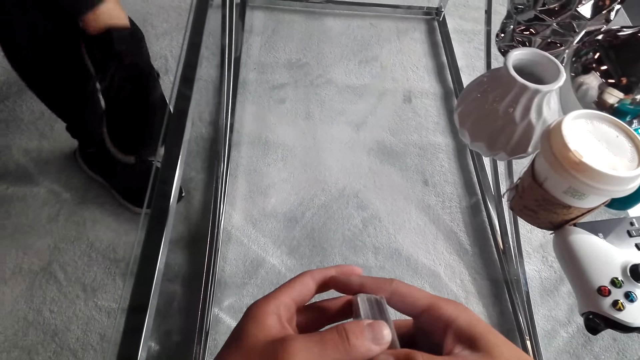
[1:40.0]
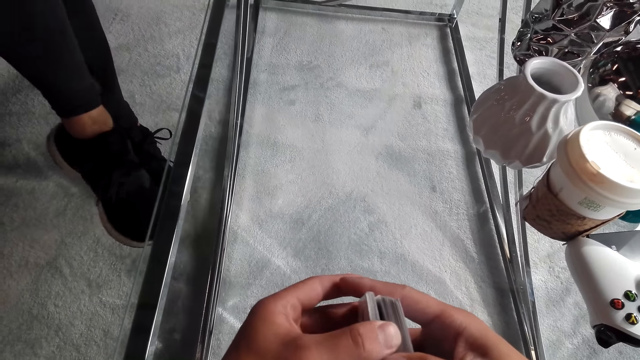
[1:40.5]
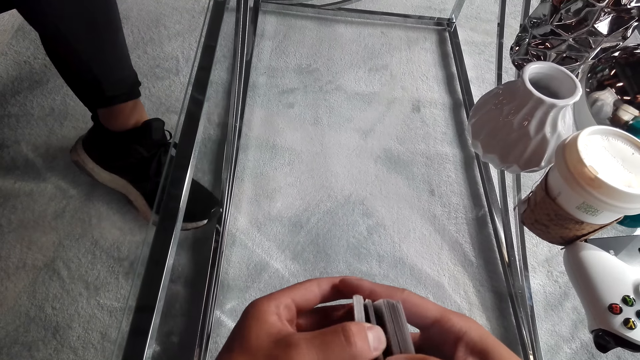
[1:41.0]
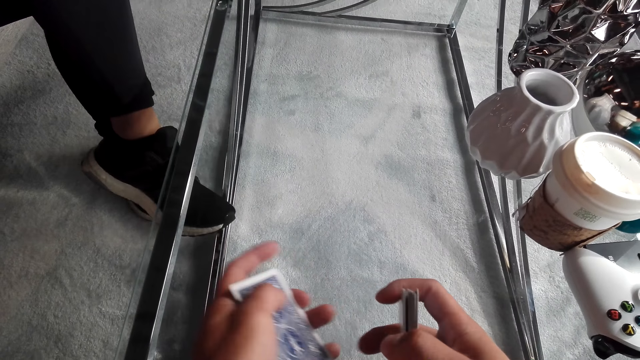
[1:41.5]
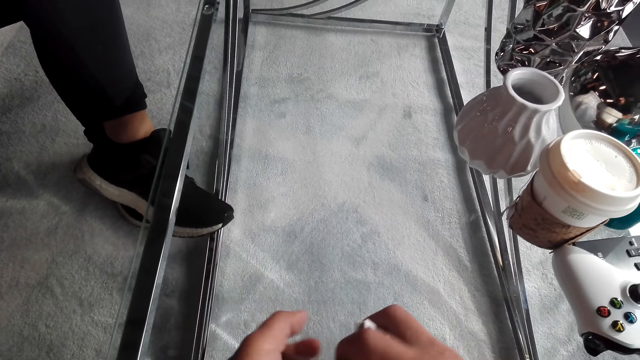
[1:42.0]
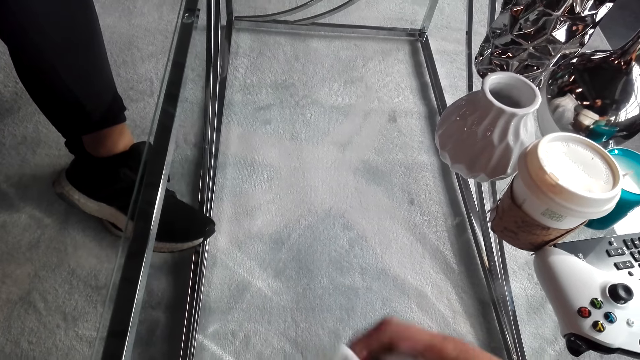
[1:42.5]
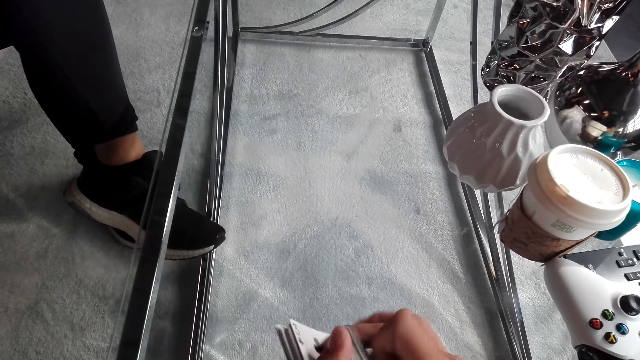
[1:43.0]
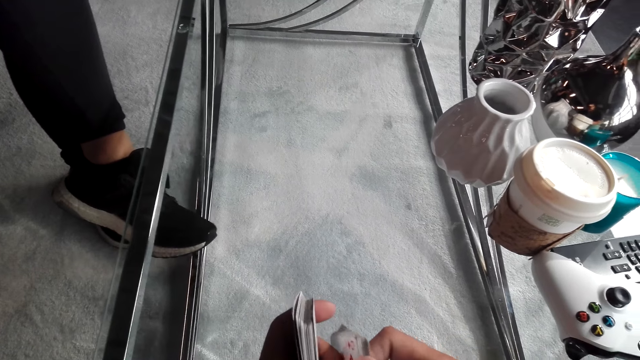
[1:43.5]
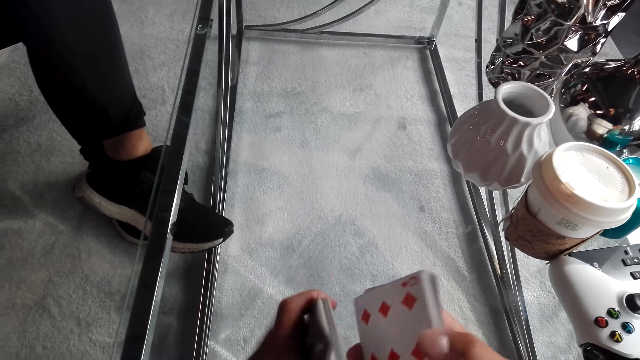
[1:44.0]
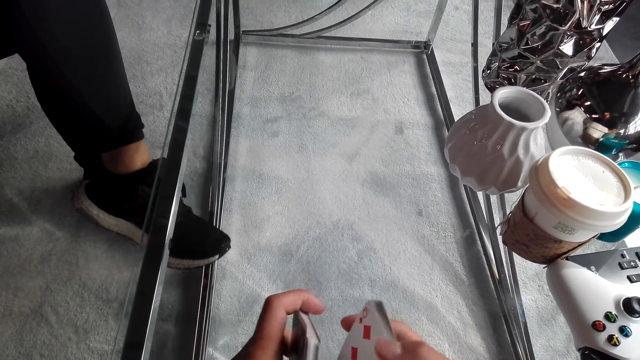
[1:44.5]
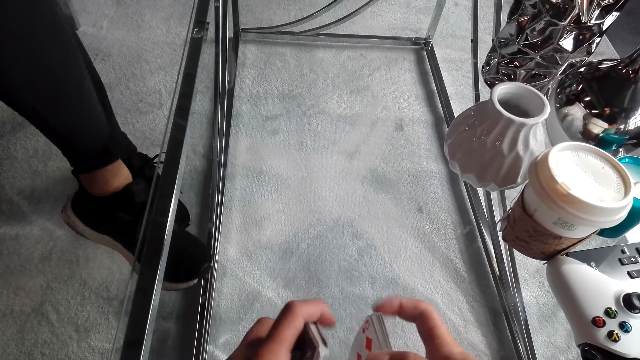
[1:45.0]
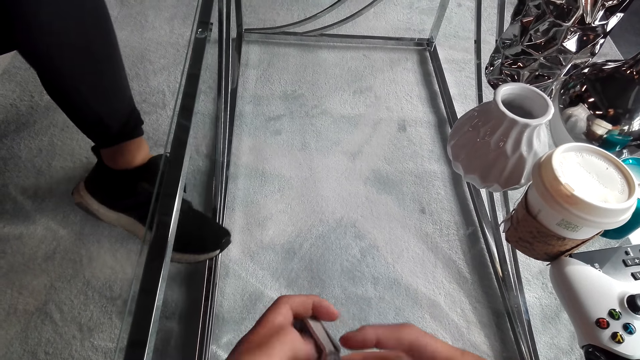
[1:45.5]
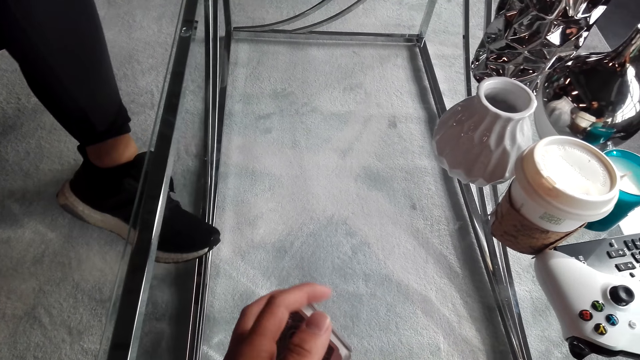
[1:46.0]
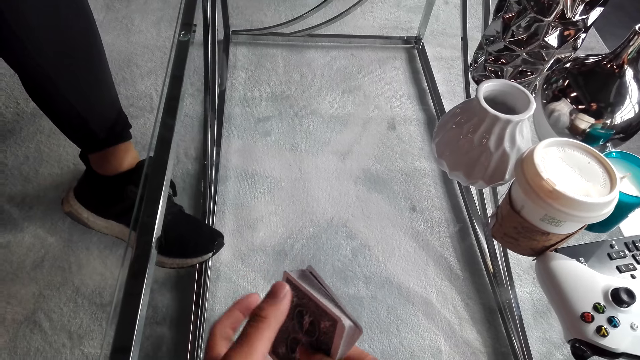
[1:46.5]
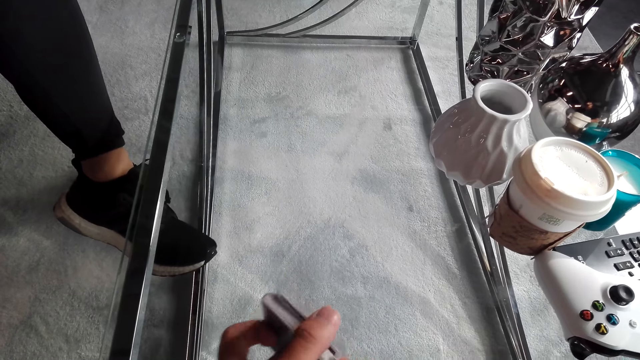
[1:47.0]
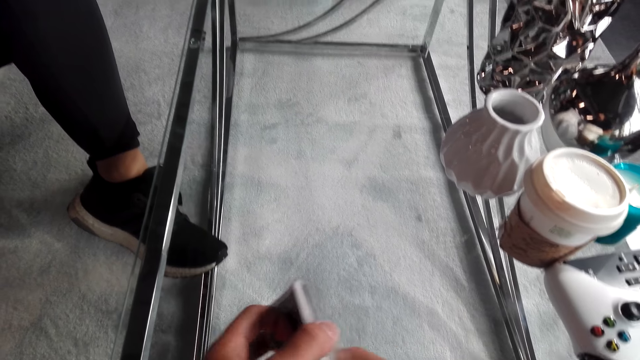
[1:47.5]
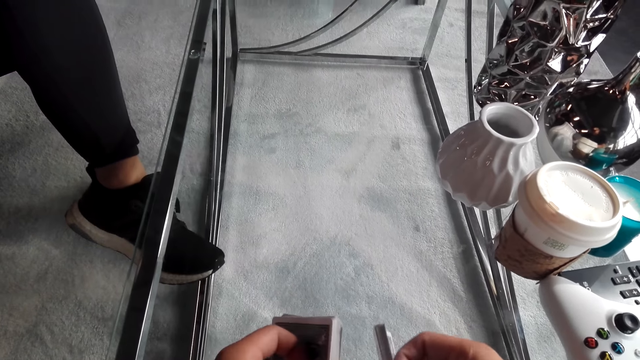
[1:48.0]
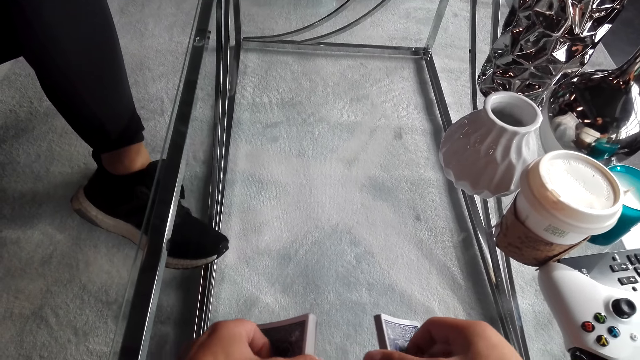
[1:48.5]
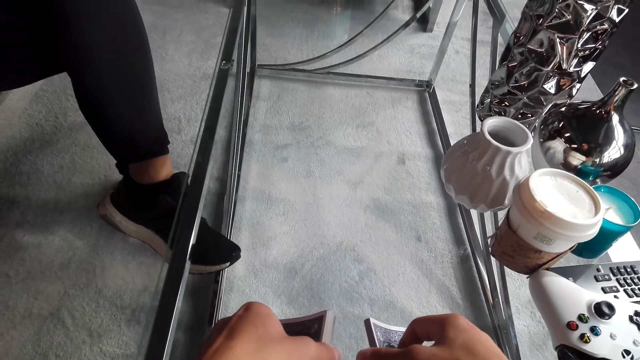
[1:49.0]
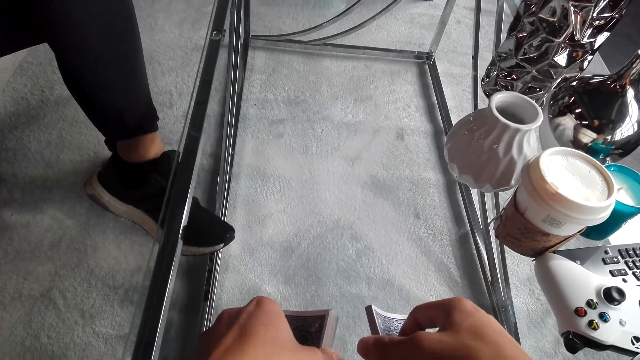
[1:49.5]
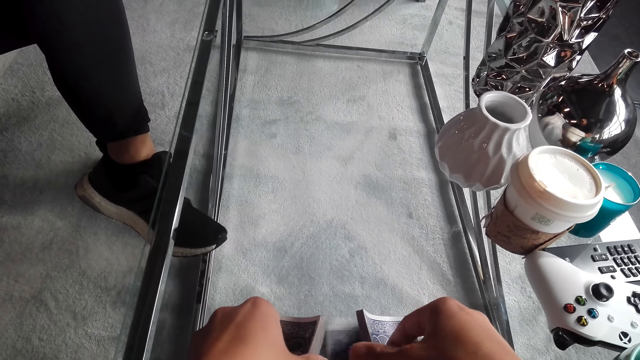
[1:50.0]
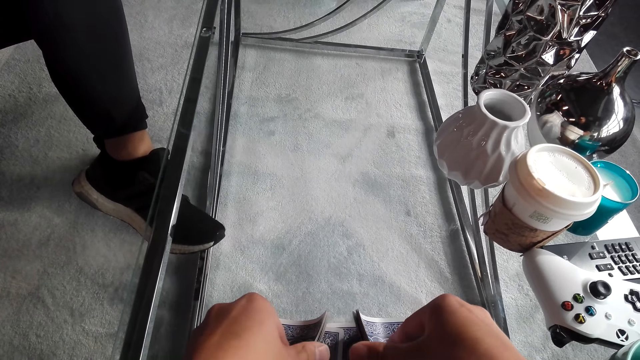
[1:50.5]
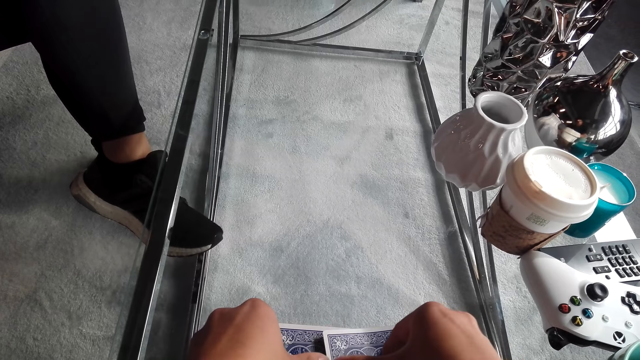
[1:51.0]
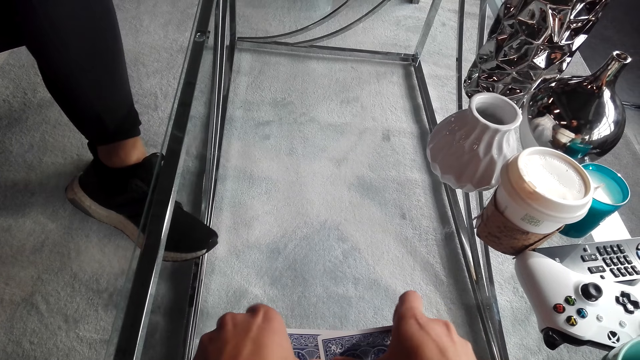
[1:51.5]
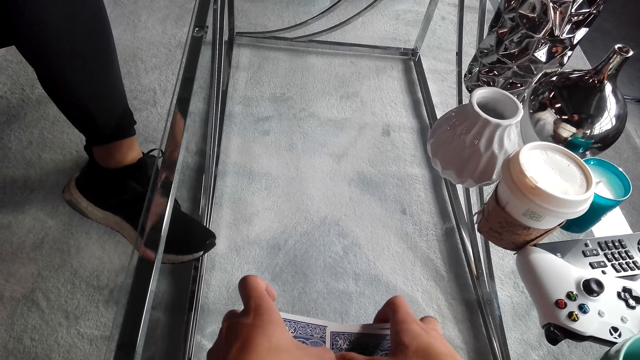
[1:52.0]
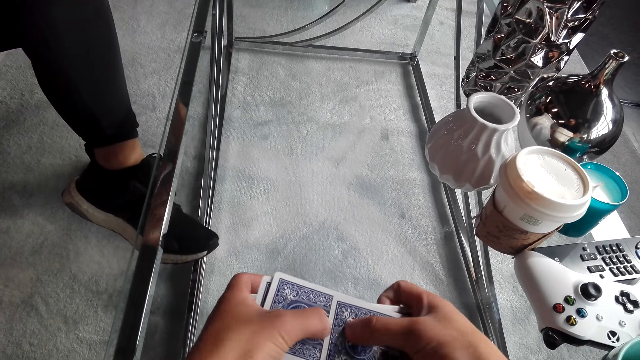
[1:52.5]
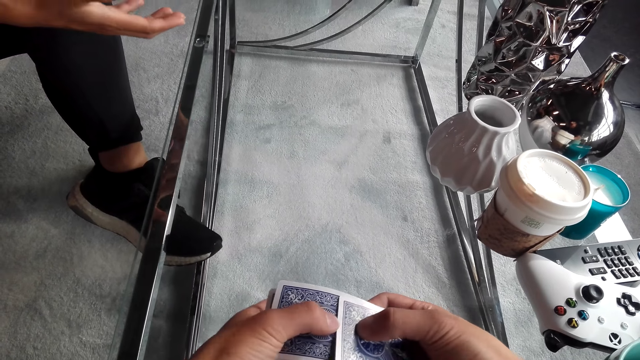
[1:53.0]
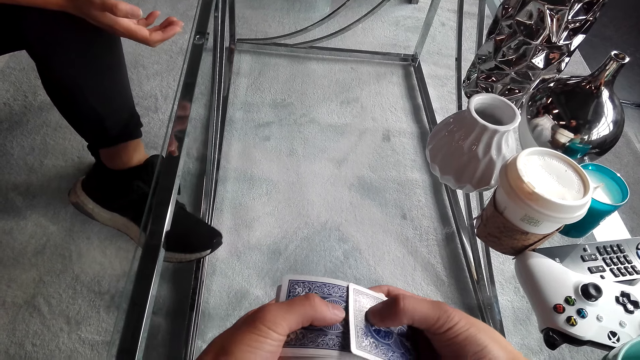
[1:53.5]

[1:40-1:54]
A woman converses with the camera wearer. The camera wearer shuffles the cards. The woman converses with the camera wearer. The camera wearer converses with another woman. The first woman converses with the camera wearer. The camera wearer shuffles the playing cards on the table.

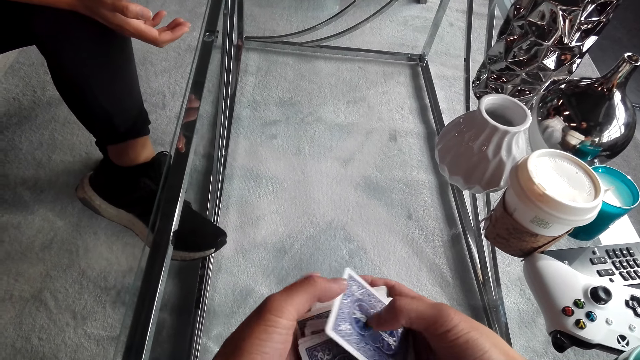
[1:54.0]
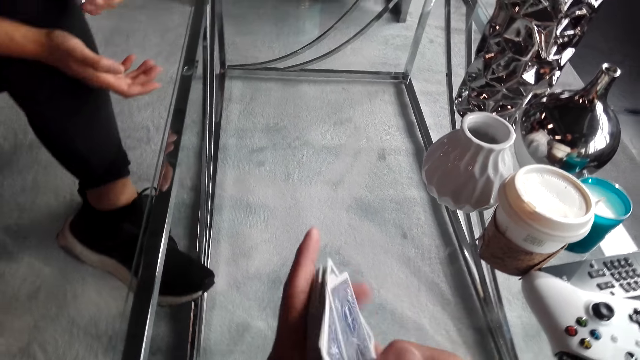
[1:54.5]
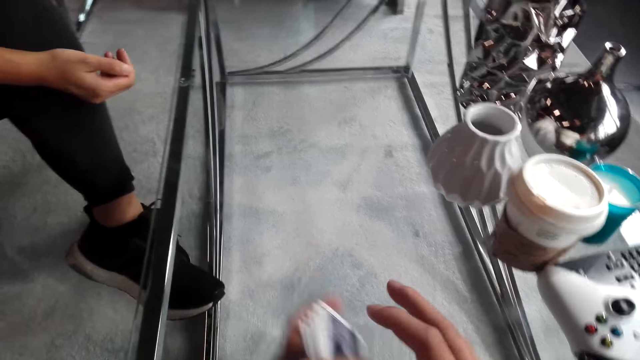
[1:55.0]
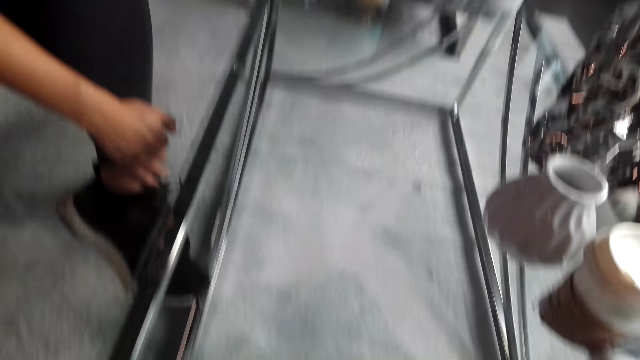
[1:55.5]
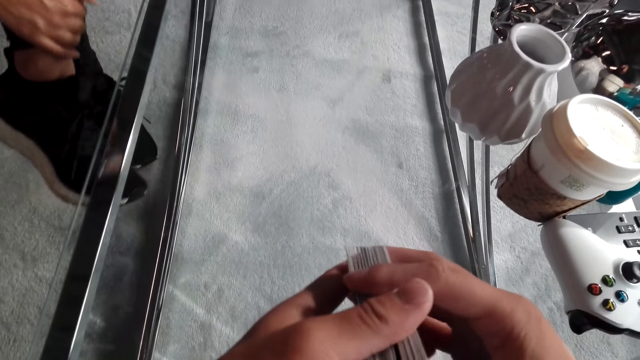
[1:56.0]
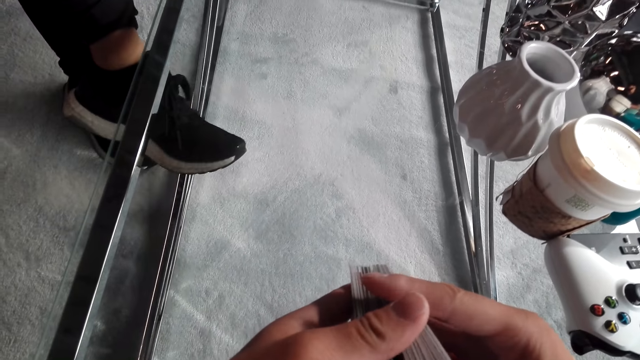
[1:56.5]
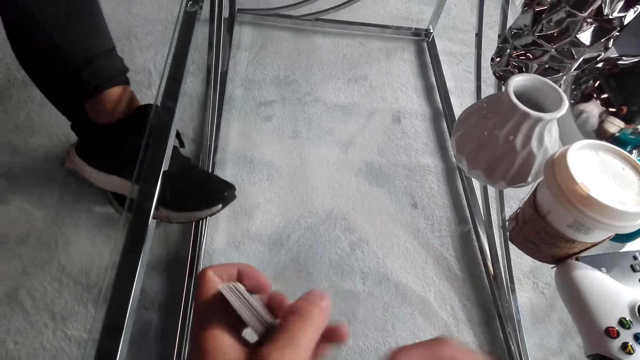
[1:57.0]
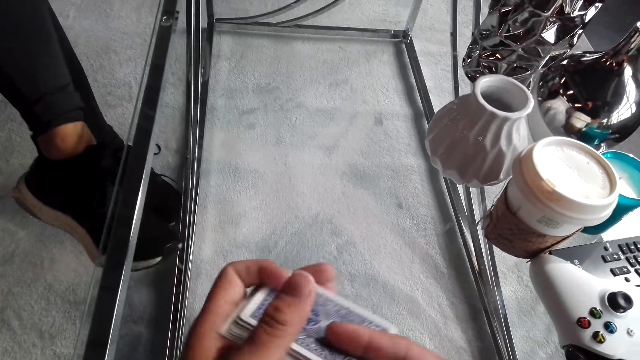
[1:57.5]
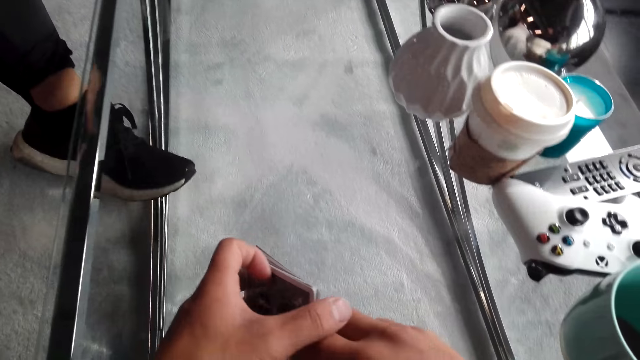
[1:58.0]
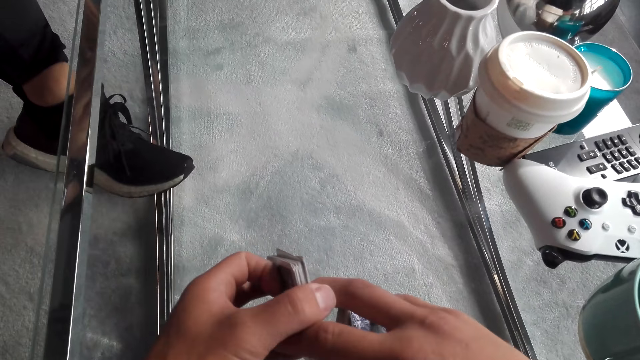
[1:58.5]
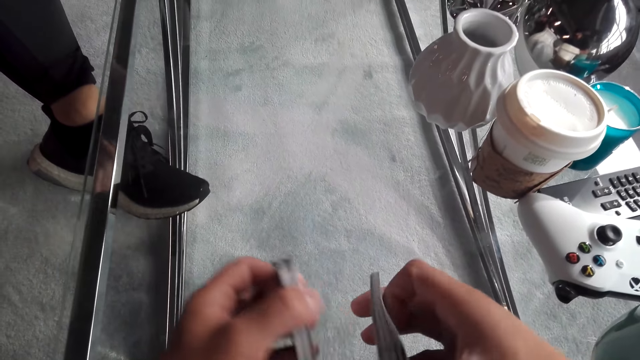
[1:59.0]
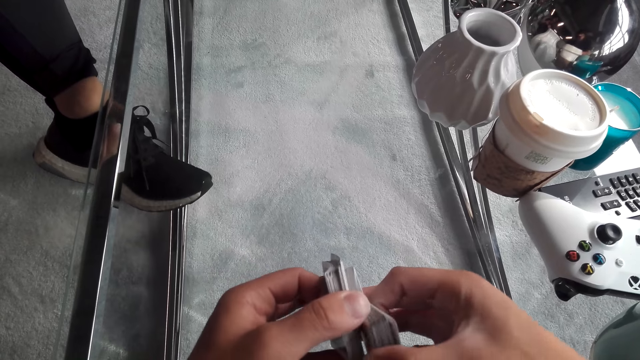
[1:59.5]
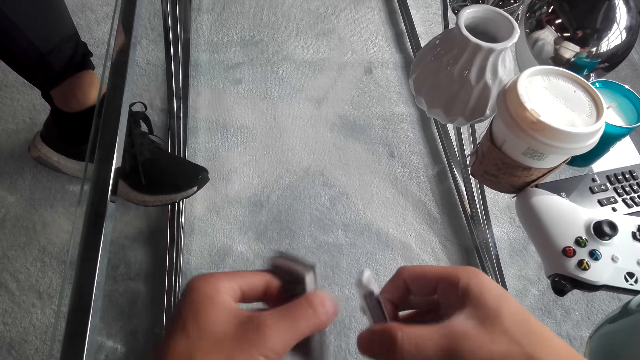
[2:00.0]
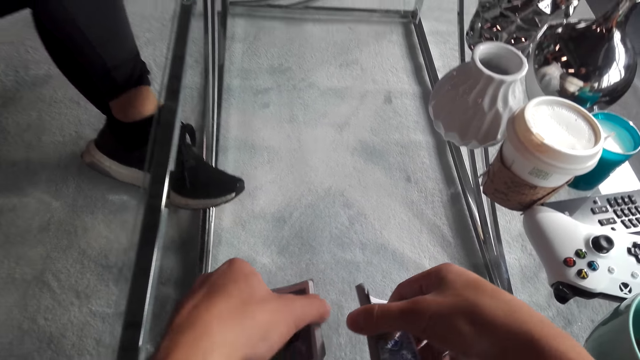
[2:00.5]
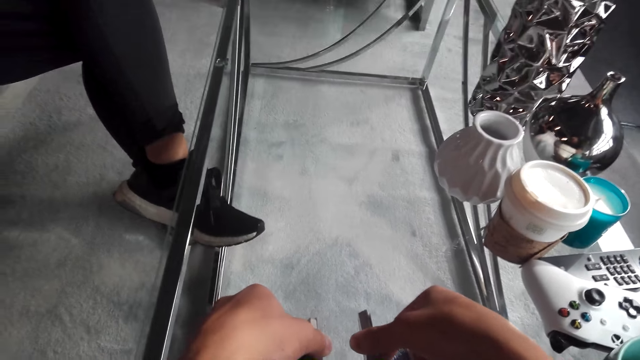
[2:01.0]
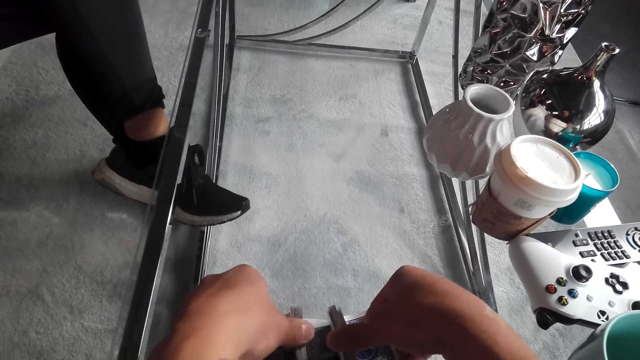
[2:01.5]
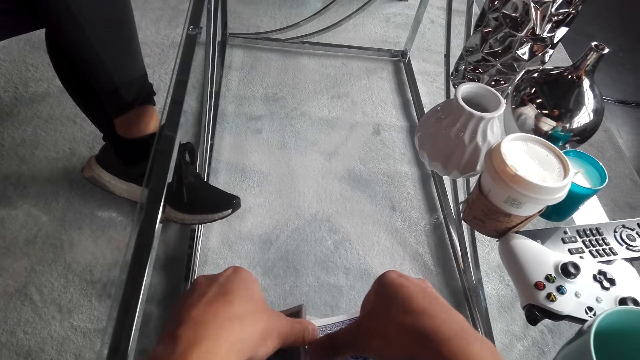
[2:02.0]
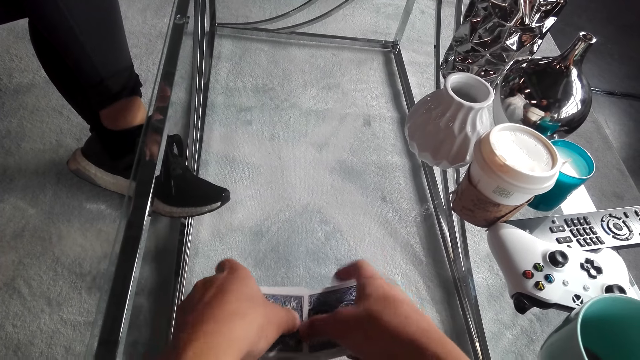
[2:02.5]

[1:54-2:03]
The camera wearer arranges the cards. They converse with a woman. Another woman converses with the camera wearer.
